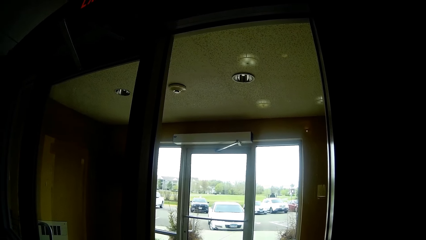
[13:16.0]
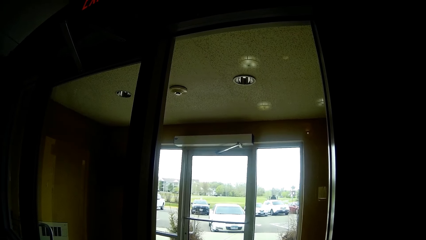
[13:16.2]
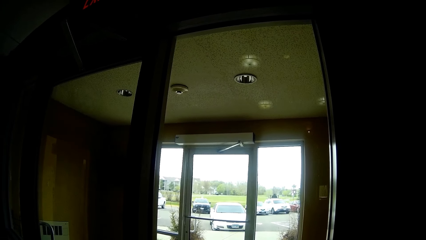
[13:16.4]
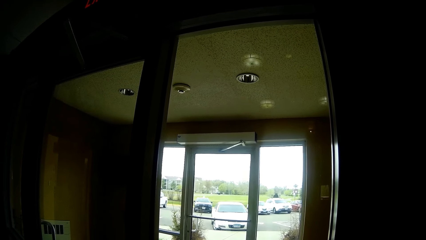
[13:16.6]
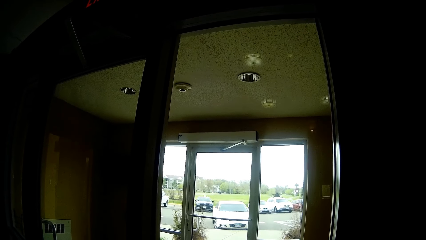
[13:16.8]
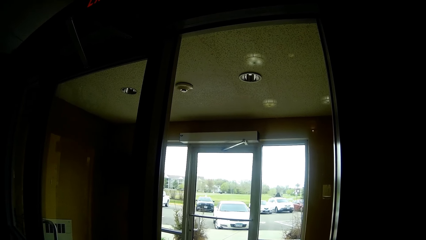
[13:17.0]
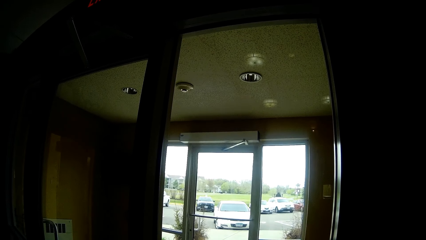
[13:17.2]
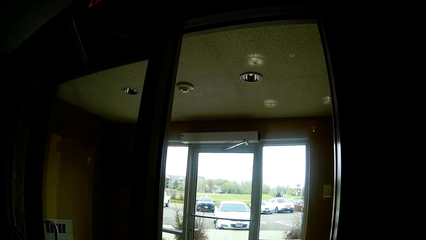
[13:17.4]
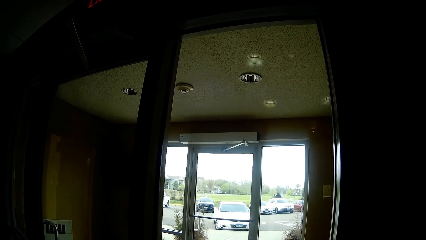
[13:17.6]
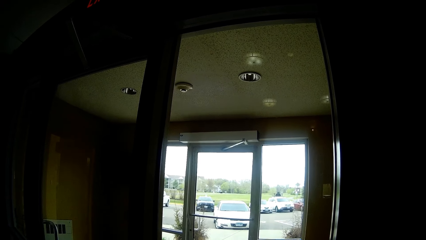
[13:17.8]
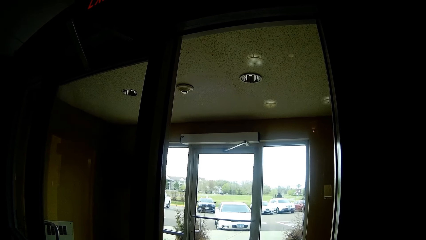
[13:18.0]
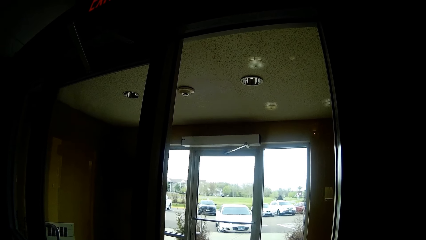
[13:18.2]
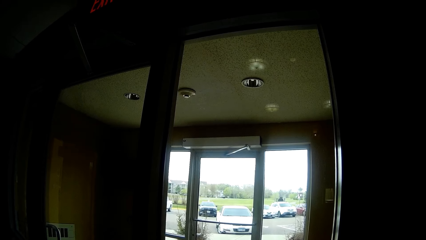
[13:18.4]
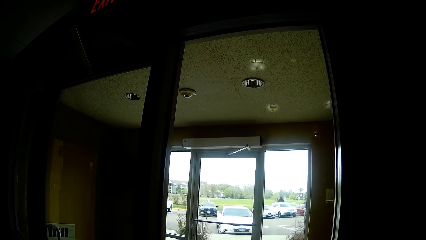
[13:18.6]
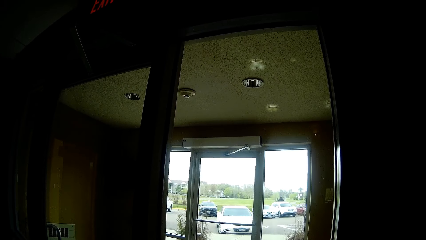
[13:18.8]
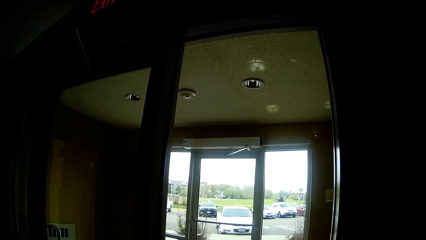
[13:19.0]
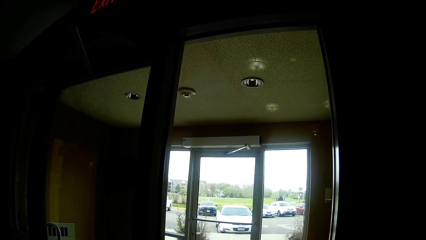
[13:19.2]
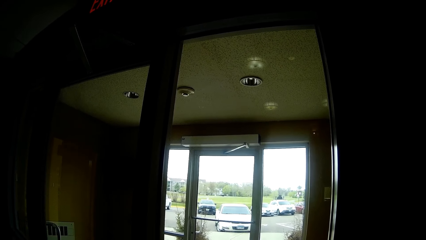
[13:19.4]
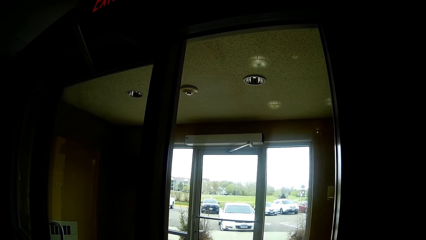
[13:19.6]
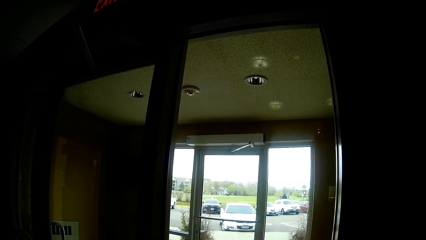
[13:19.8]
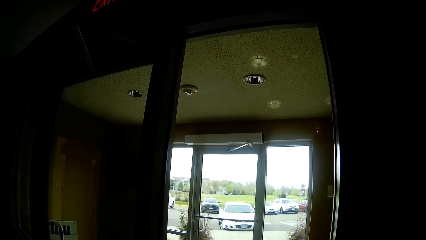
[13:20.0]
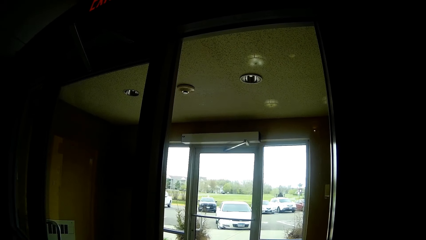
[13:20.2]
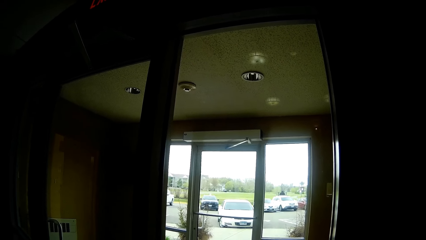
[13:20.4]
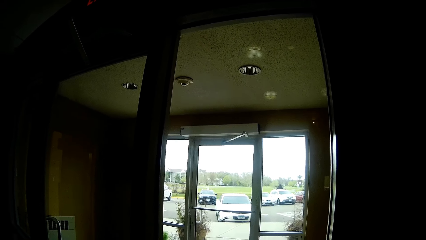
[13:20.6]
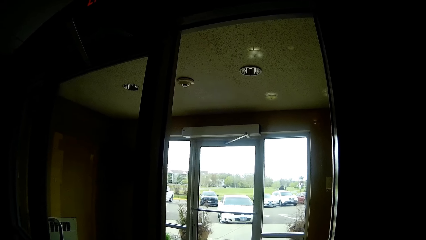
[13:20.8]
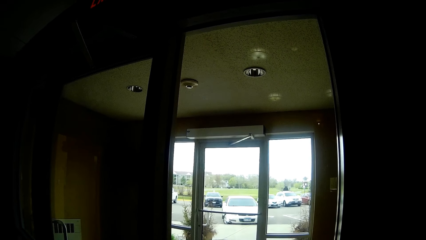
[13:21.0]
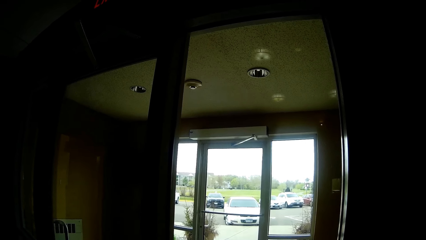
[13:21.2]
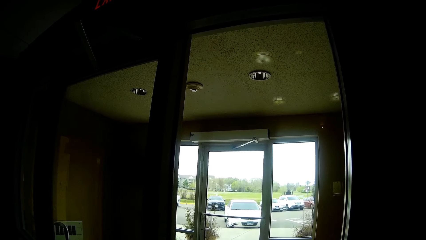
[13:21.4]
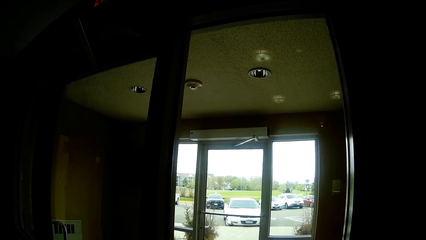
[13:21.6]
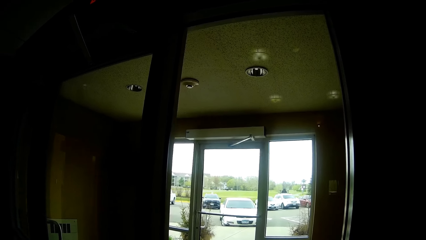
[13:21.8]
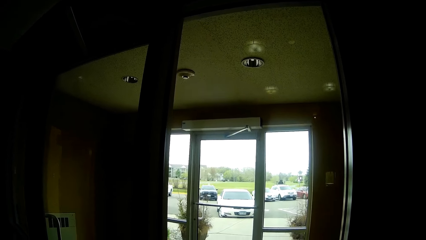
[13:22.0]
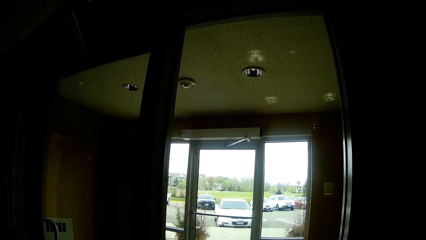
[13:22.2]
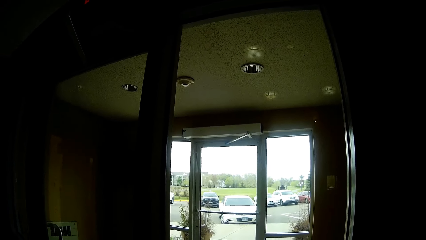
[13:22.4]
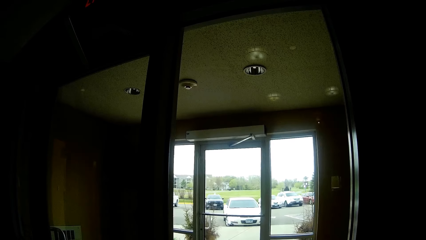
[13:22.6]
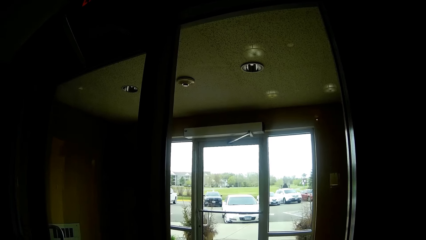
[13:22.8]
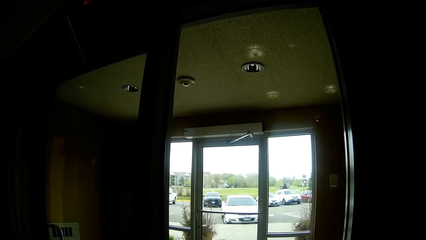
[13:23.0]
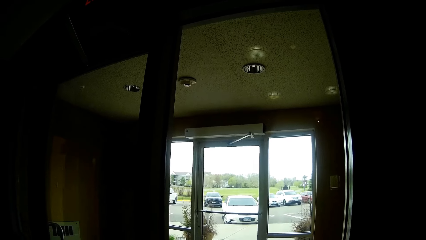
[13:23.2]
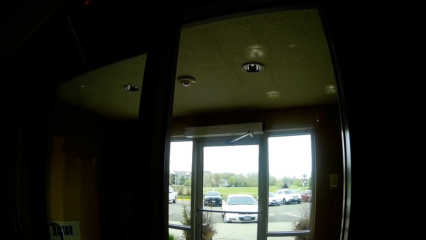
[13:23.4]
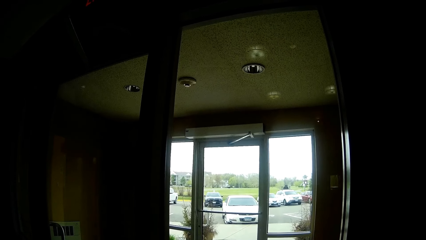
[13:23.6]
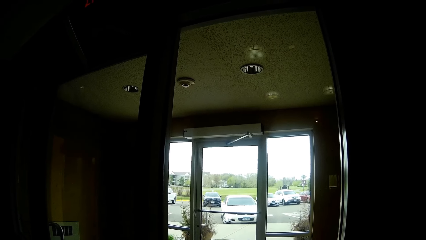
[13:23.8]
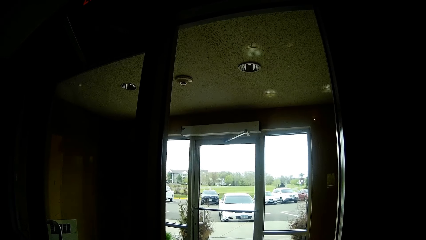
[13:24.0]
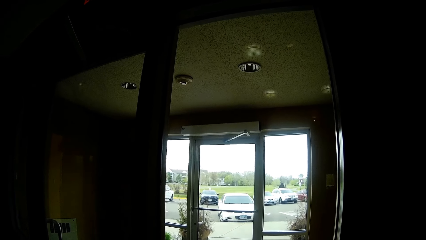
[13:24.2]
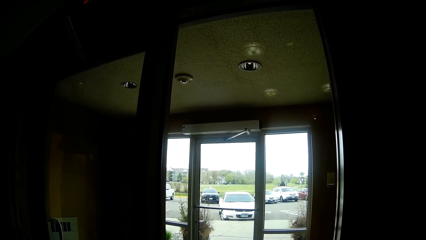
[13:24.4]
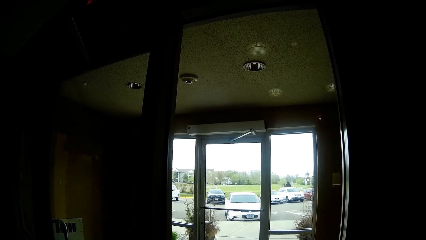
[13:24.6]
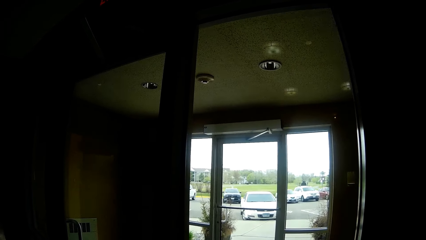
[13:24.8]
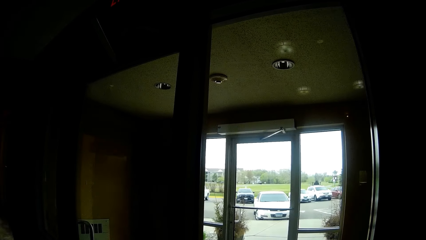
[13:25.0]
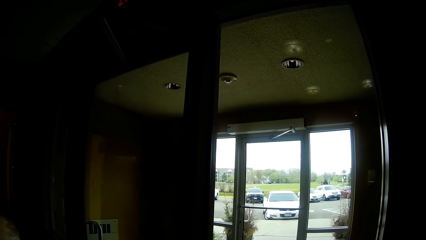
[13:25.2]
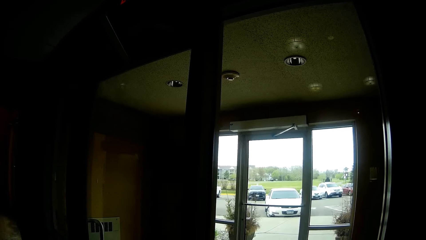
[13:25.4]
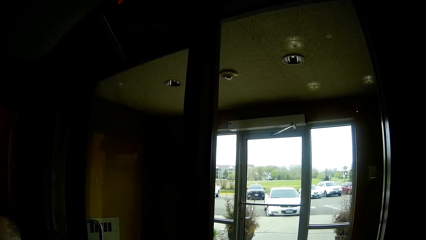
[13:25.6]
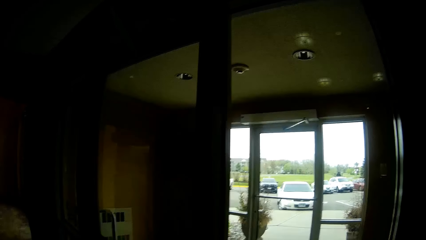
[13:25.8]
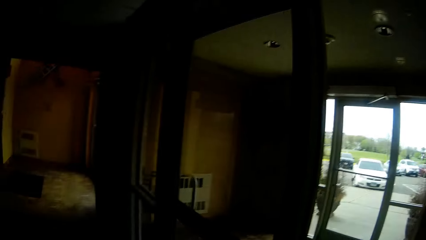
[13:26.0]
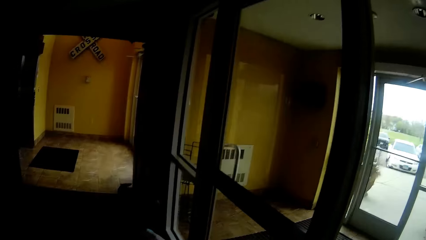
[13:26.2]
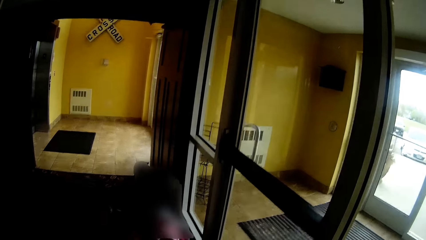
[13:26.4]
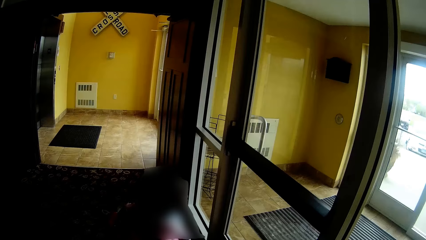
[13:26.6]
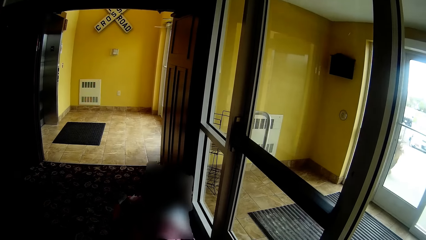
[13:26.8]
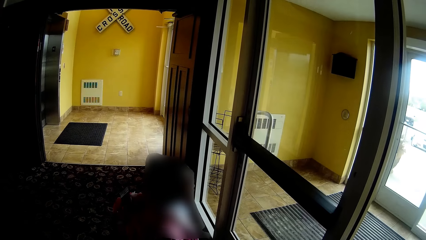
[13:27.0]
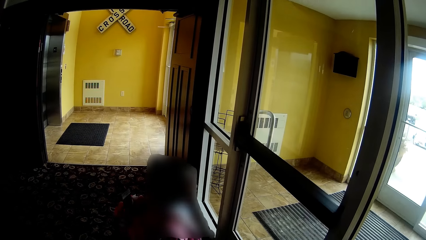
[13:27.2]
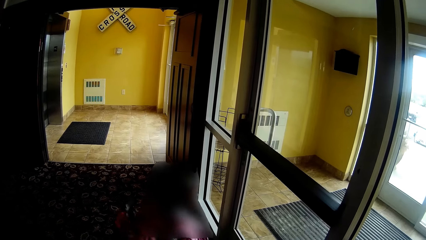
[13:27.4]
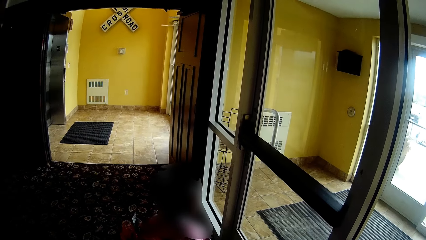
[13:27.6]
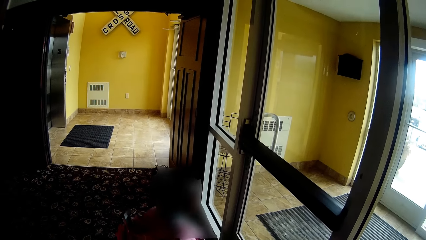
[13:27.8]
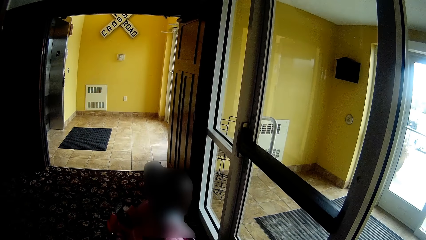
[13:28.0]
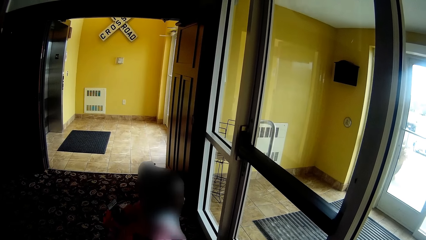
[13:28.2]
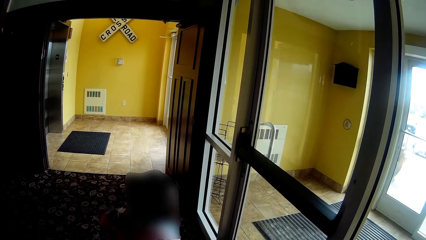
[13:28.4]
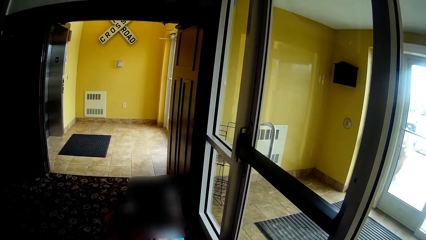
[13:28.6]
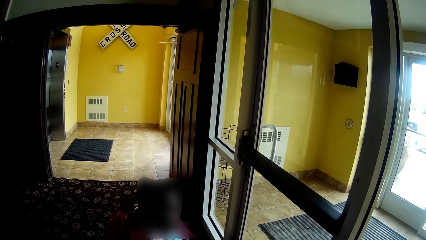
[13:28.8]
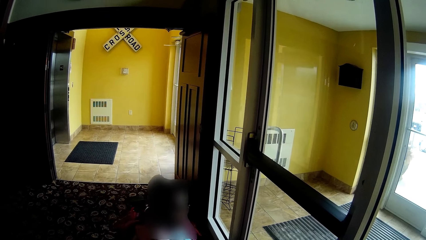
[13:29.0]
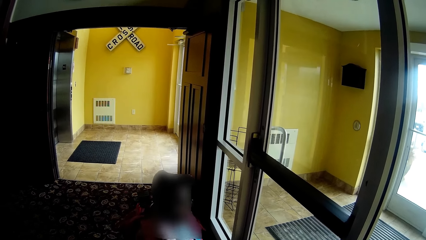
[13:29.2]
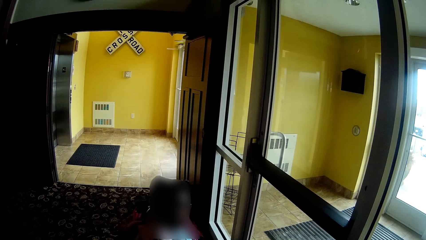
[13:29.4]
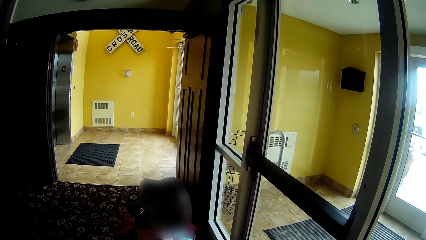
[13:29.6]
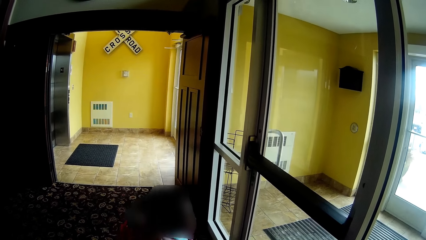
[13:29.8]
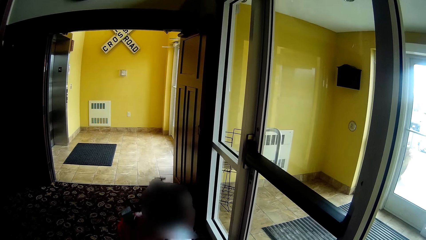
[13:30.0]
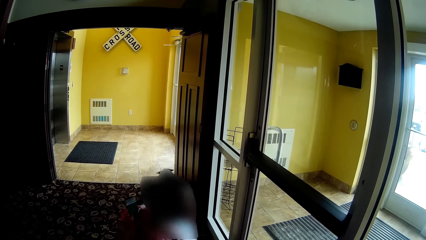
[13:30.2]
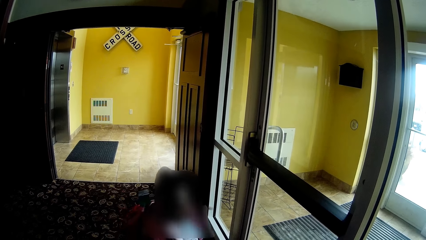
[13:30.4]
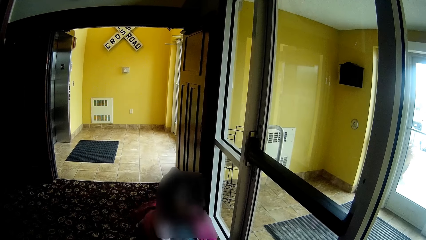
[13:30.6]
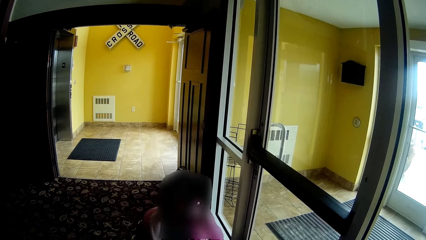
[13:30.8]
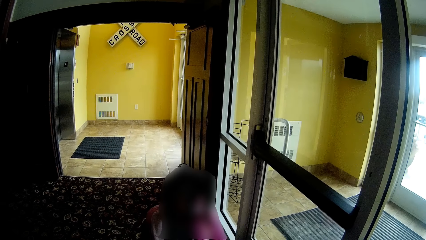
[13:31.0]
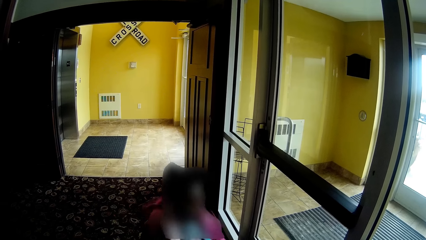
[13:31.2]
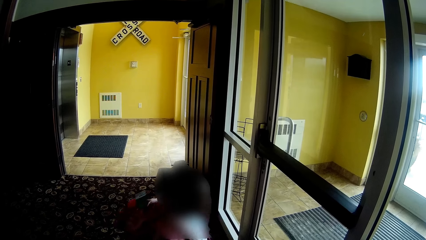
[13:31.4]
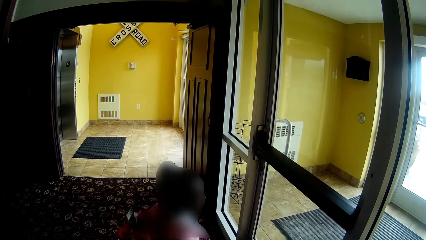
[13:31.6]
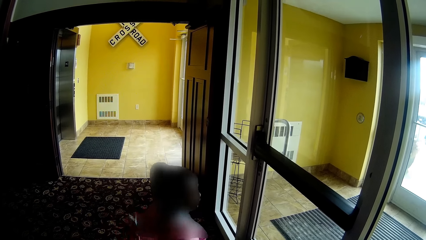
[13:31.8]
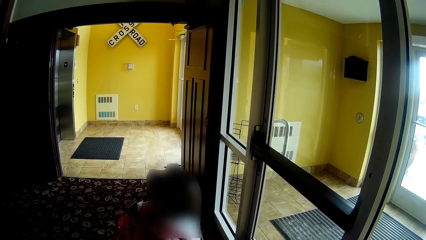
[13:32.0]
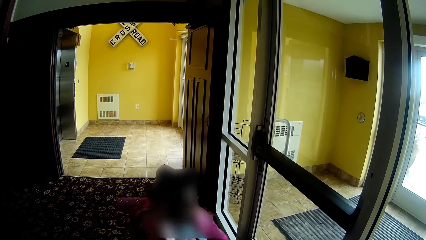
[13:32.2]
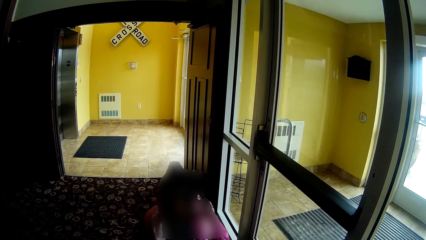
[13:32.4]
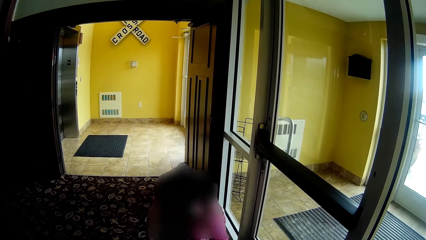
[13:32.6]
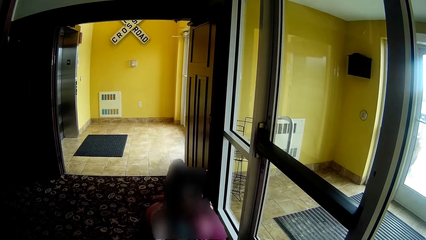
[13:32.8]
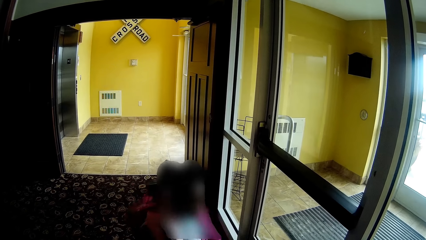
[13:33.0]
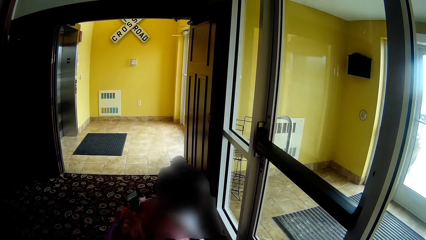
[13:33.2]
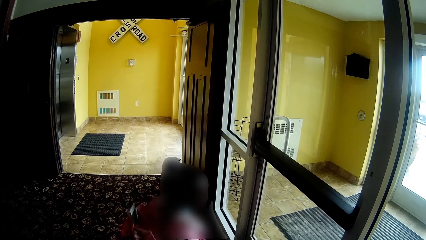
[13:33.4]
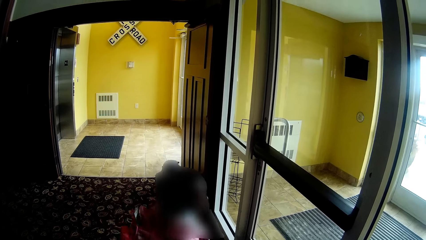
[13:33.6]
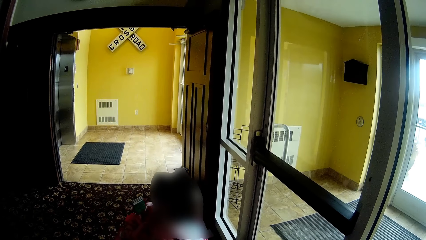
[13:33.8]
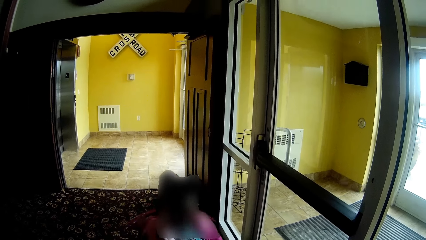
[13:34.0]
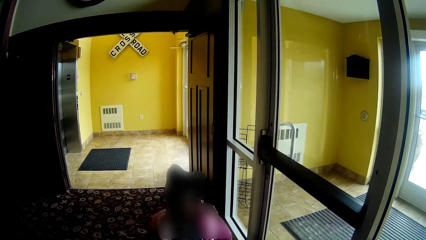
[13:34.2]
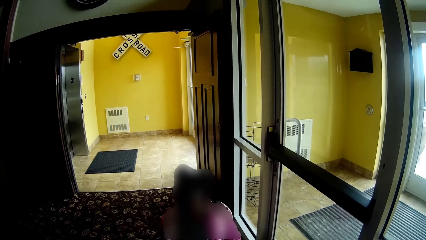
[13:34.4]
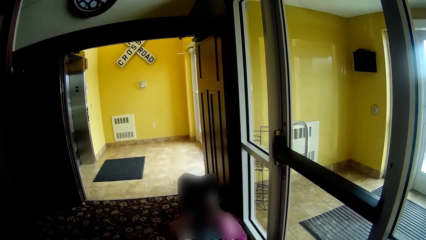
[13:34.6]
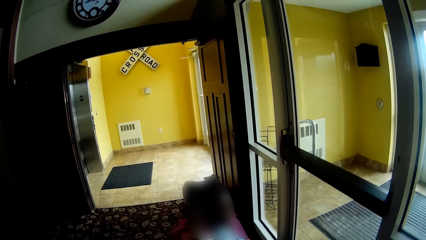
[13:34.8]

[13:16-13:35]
The camera wearer talks to the girl.
